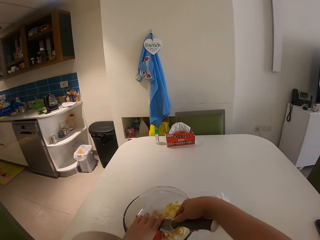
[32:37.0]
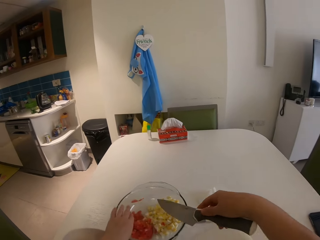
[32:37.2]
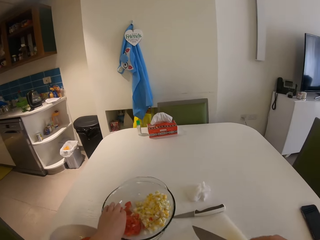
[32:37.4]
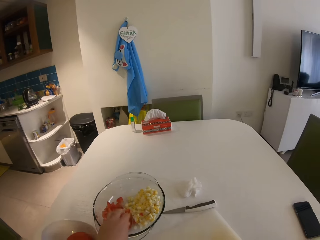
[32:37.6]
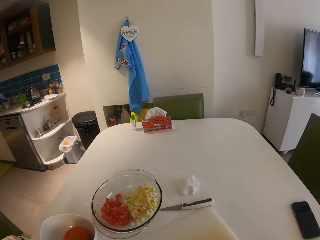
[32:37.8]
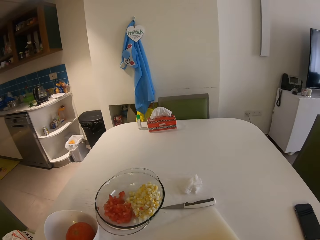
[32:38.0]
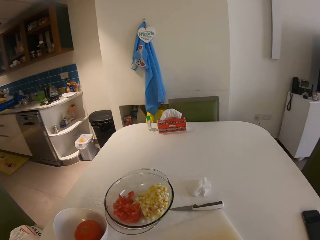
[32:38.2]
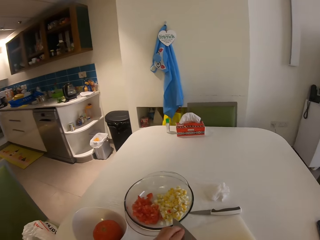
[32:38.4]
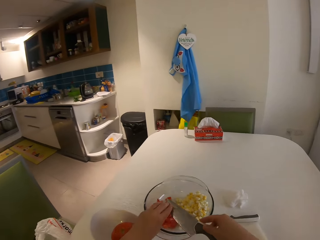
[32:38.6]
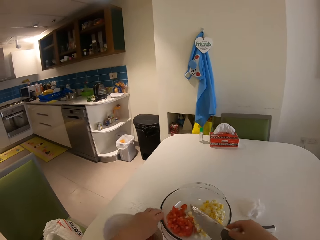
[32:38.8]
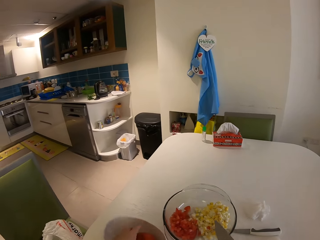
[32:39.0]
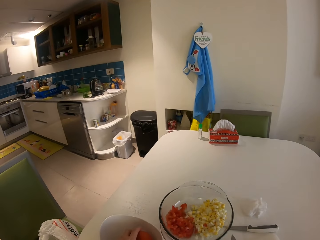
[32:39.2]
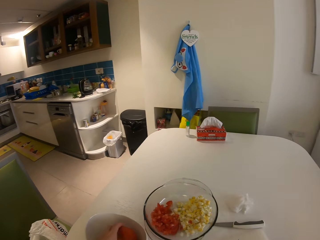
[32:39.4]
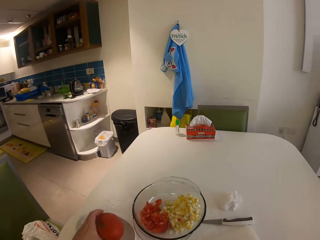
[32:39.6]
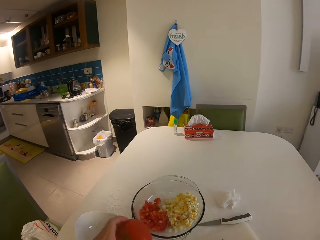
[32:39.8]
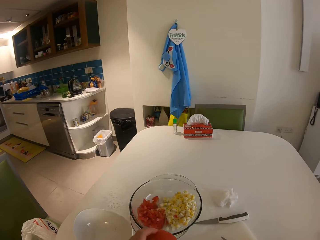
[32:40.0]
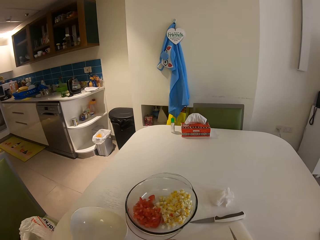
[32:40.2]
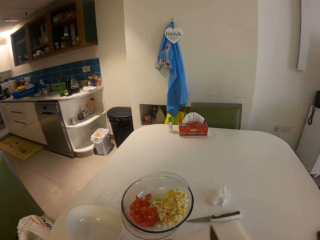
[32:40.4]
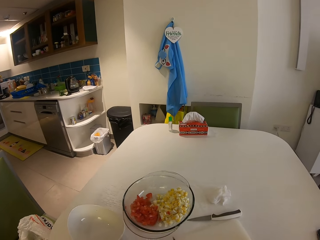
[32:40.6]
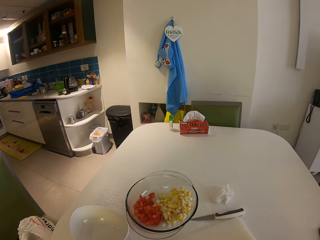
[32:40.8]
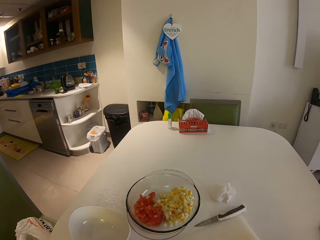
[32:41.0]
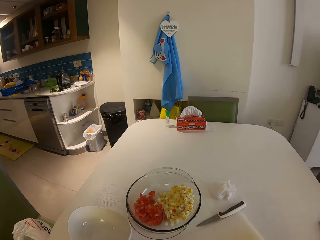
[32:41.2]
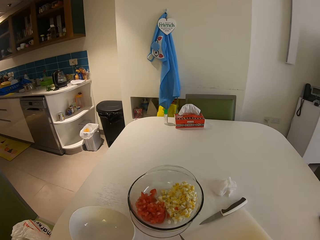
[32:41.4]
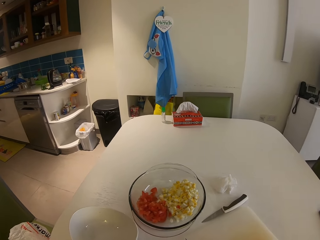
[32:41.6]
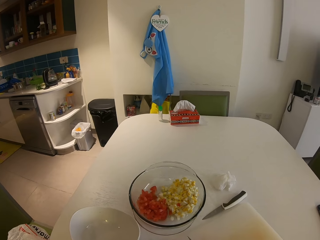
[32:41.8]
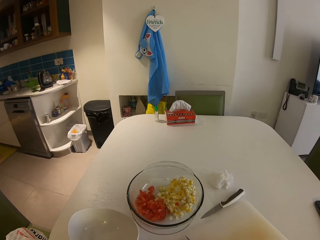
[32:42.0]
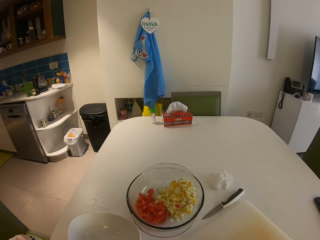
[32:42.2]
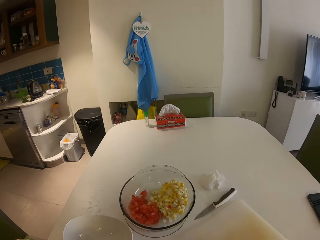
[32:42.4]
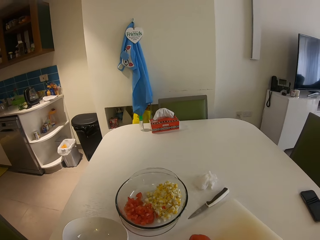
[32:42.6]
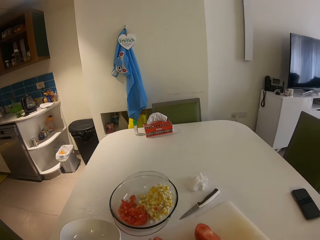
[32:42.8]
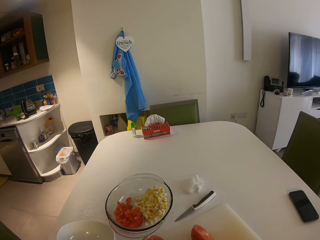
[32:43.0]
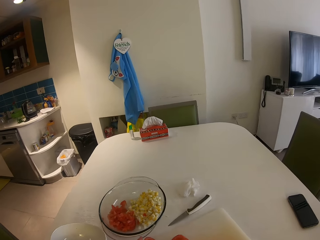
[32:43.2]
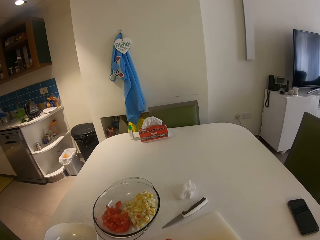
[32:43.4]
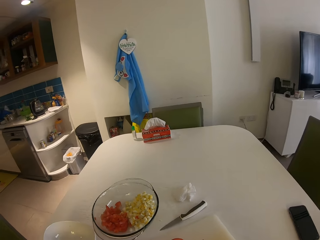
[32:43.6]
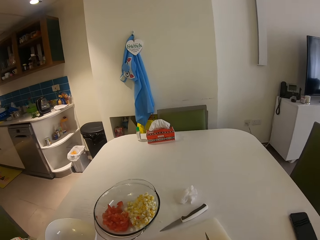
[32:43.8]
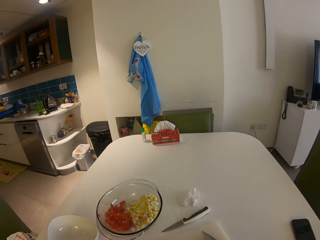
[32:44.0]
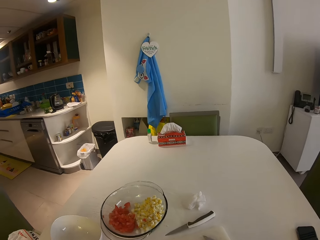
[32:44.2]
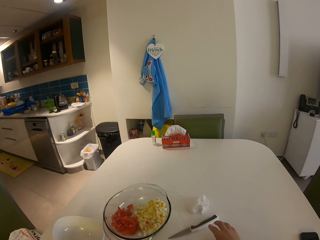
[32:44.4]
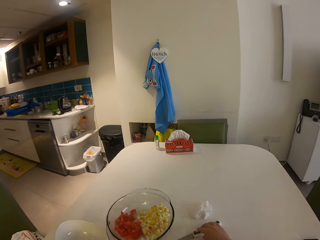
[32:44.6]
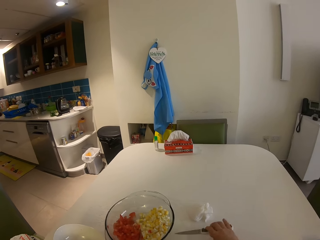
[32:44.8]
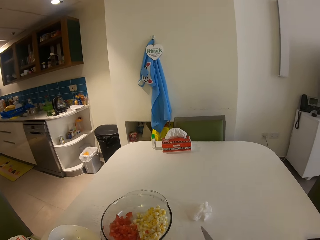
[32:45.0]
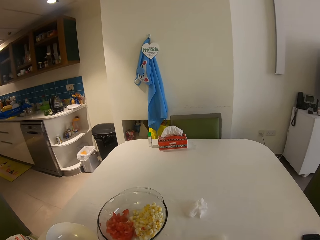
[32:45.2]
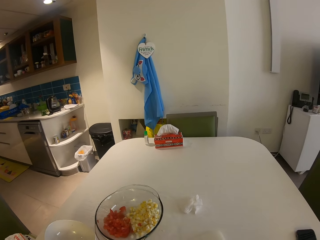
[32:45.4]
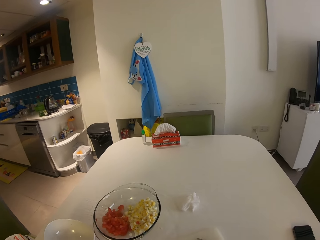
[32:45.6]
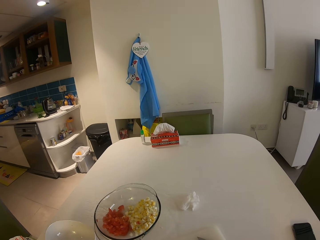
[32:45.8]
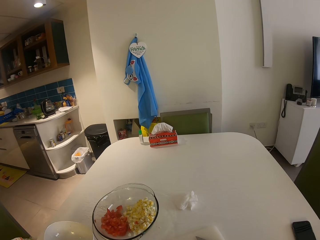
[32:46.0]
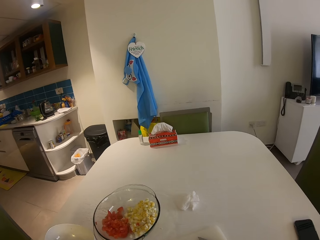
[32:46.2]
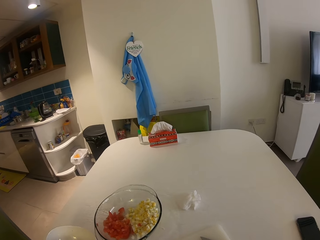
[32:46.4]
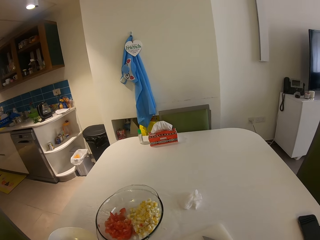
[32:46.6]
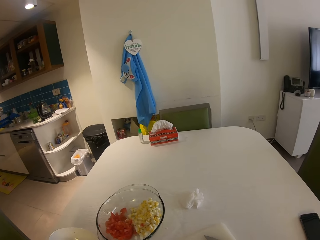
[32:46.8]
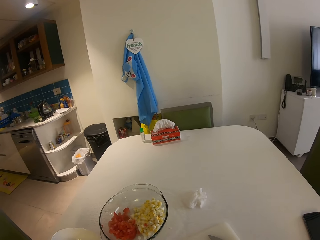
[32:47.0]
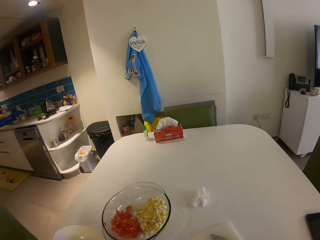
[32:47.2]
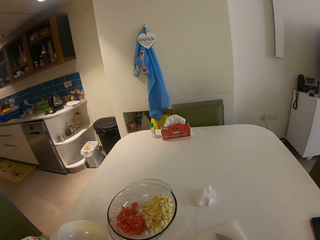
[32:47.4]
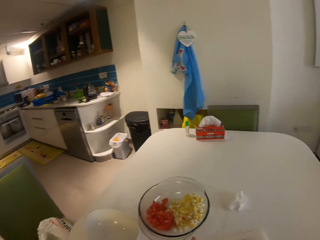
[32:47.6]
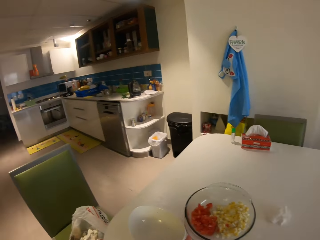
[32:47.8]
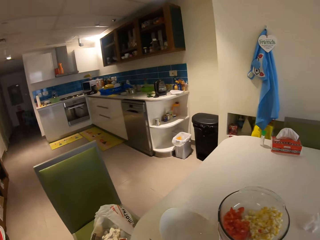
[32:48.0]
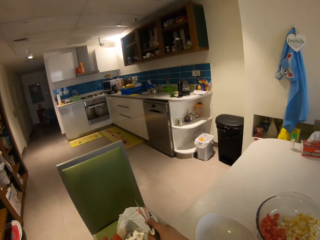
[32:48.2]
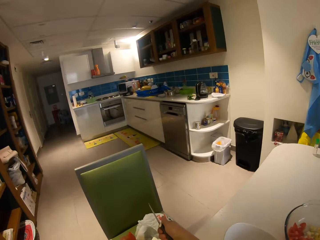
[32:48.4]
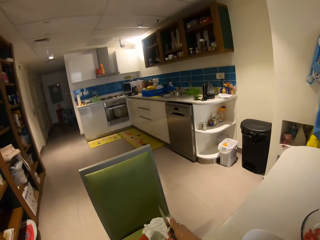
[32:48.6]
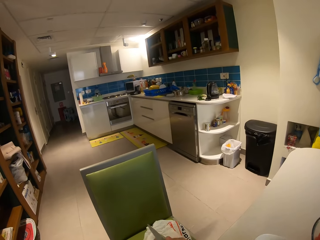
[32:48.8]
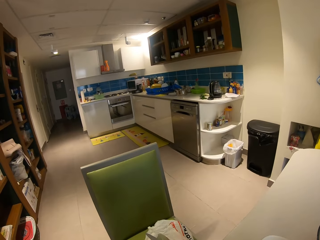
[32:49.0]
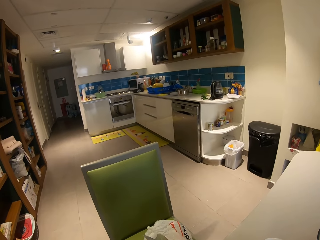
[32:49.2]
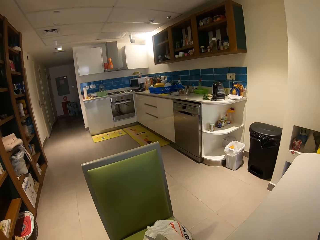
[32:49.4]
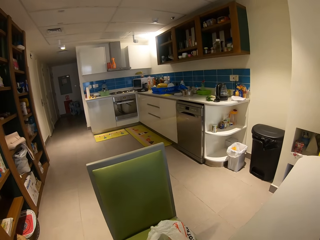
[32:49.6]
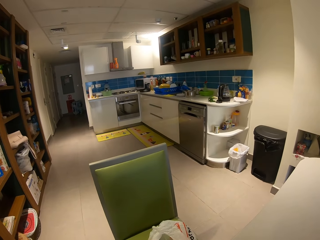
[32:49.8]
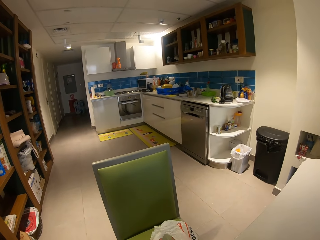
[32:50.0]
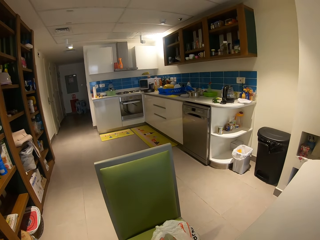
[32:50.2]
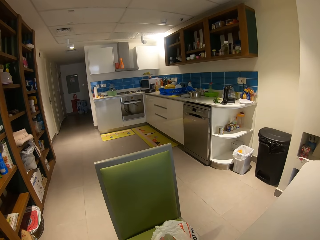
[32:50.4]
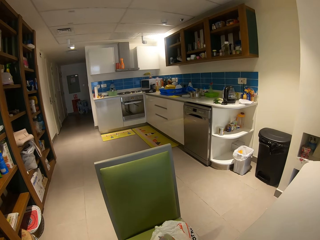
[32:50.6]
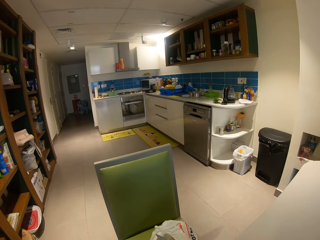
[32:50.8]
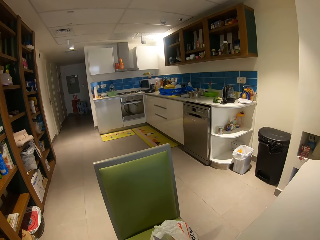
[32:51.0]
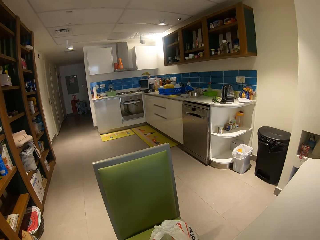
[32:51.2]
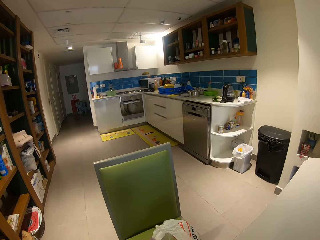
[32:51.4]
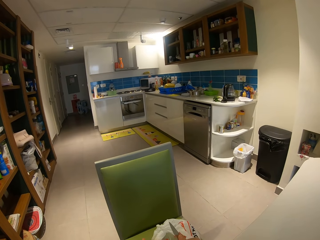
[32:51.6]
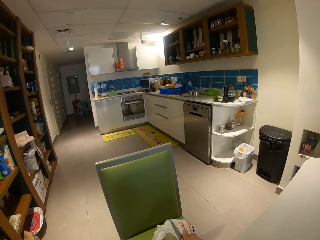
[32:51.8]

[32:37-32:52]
The camera wearer pulls back both hands, chops tomatoes, and puts the tomatoes on a bowl. She picks a tomato from the bowl with her left hand. She places the tomato on a chopping board. She cuts the tomato with the knife in her right hand. She drops the knife in her right hand on the chopping board. She takes the knife from the table with her right hand. She cuts the tomato with the knife in her right hand. She looks around. She drops the tomato in a nylon with her right hand.

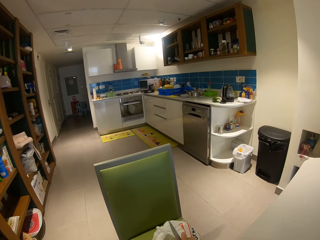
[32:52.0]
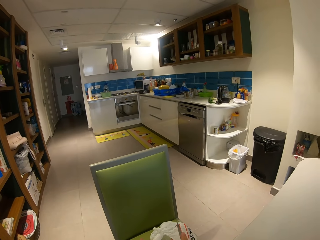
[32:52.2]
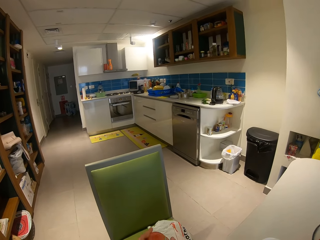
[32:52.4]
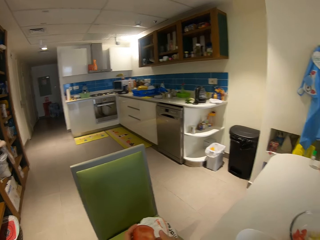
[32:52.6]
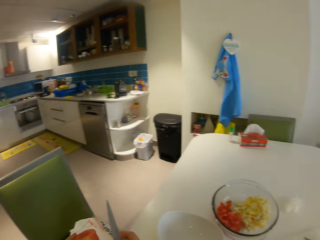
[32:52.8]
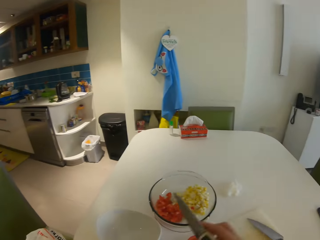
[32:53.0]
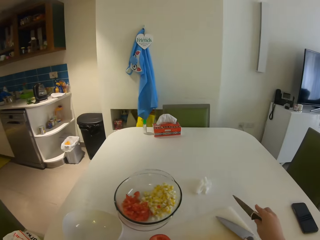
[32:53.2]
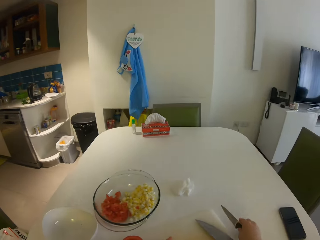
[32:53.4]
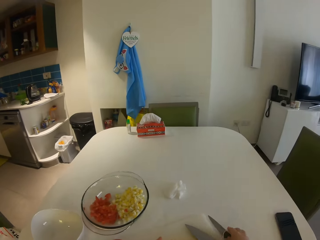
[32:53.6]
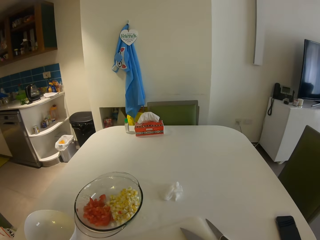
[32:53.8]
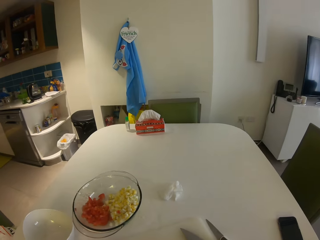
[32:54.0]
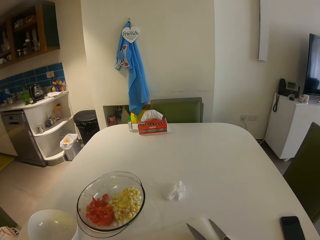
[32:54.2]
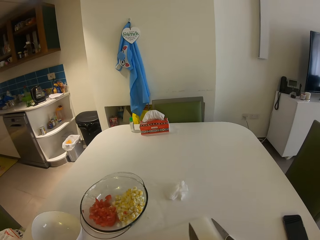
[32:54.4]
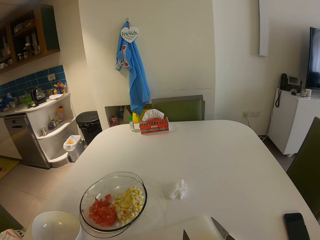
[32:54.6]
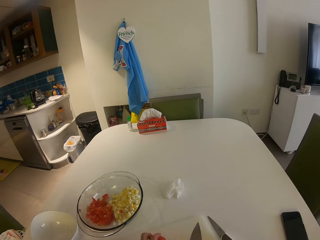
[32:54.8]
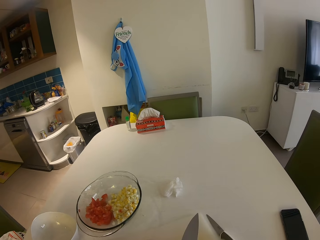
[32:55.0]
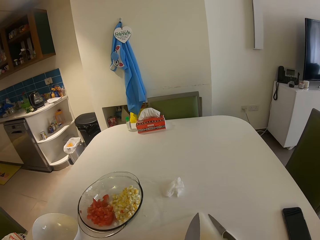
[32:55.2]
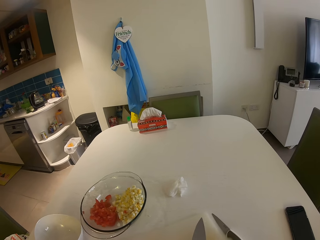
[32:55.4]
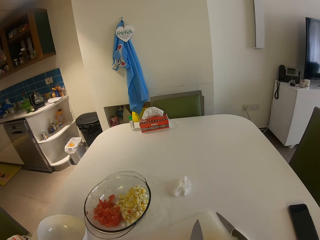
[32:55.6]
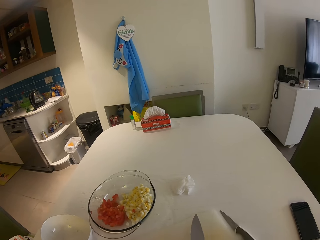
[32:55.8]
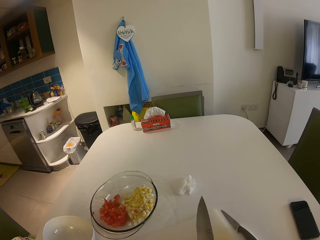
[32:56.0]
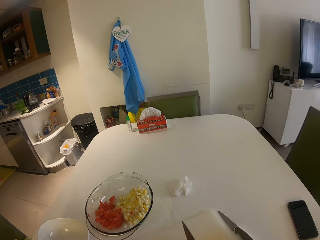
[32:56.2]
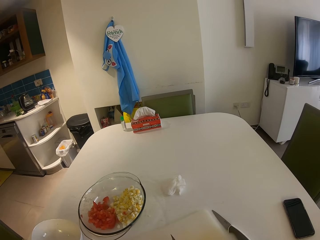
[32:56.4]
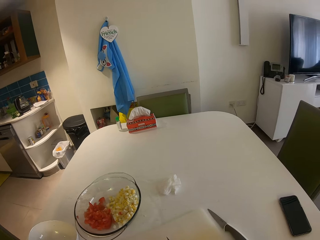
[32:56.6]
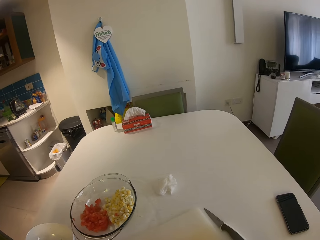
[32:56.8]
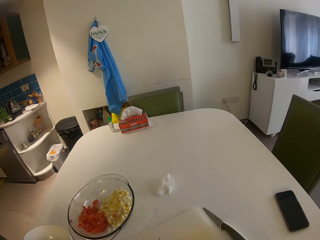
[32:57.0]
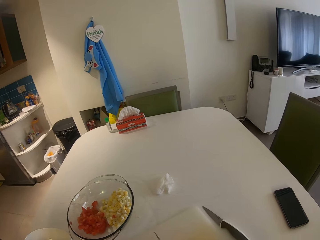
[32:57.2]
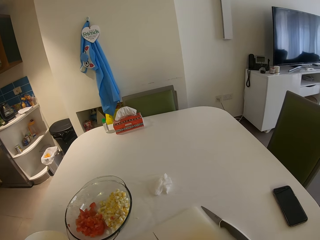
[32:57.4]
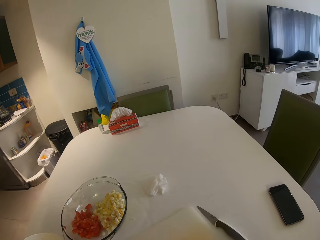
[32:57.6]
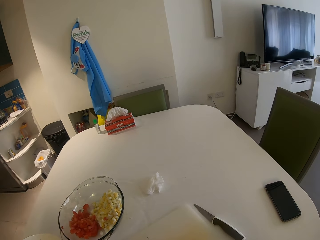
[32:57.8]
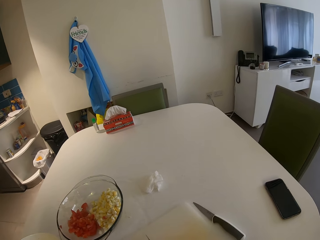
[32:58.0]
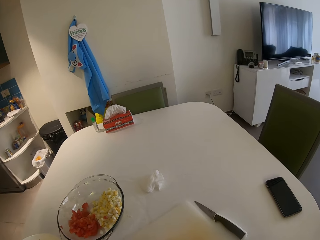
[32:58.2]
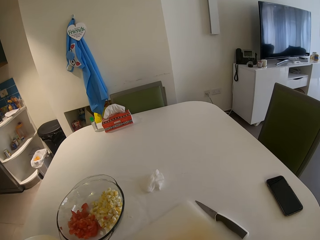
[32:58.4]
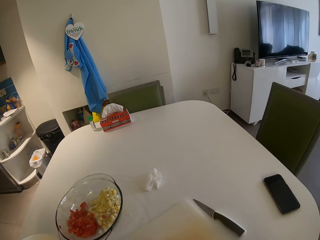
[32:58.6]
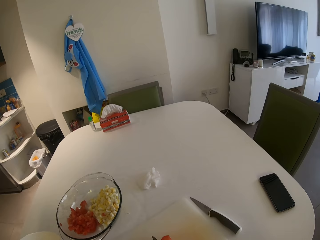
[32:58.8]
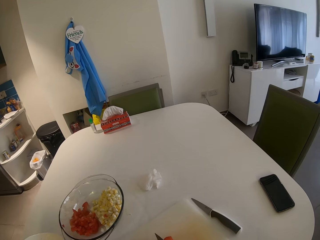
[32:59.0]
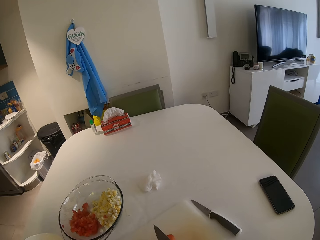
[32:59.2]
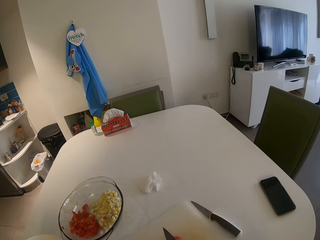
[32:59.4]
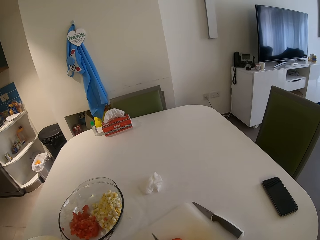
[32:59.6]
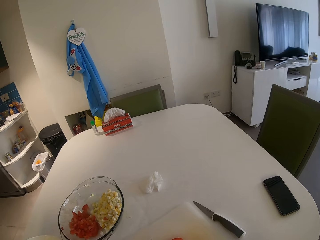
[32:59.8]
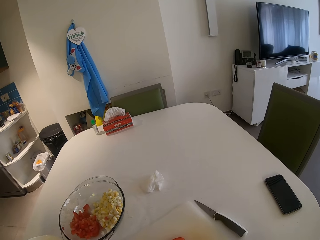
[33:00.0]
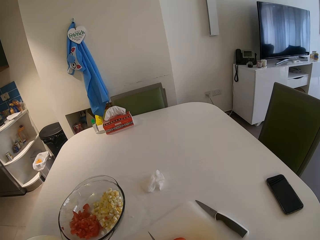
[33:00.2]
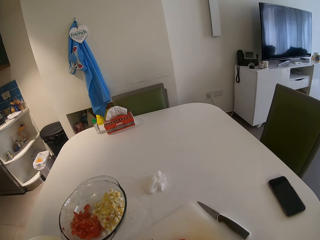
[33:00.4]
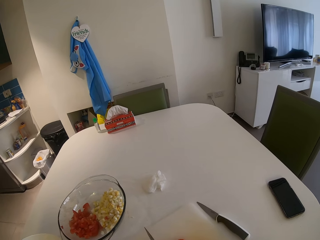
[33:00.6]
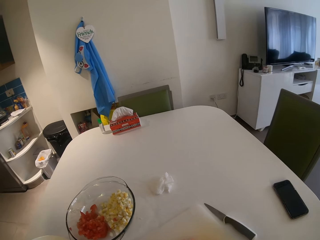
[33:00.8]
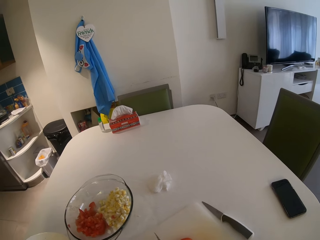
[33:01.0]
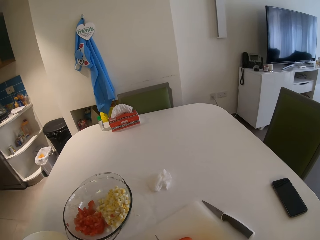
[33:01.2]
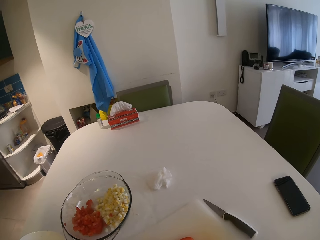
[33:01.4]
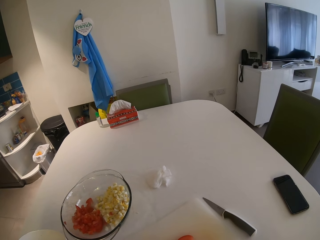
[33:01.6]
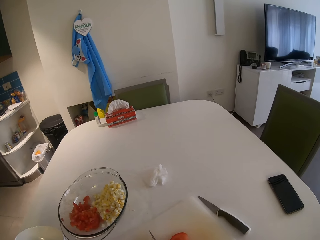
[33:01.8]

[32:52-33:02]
The camera wearer drops the knife in her right hand on the table. She takes the knife from the chopping board with her right hand. She slices a tomato on the chopping board with the knife in her right hand.
